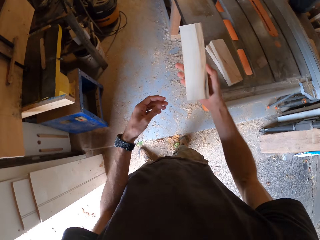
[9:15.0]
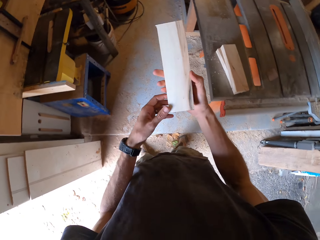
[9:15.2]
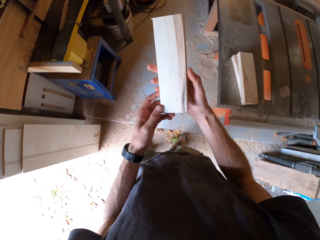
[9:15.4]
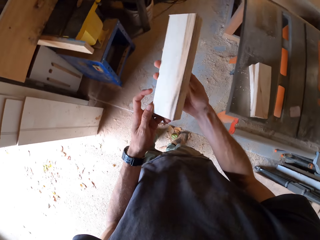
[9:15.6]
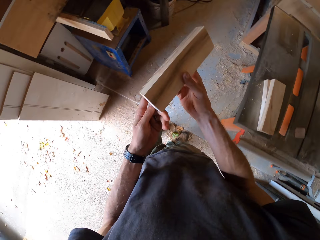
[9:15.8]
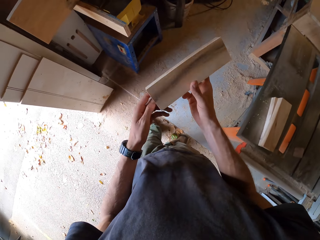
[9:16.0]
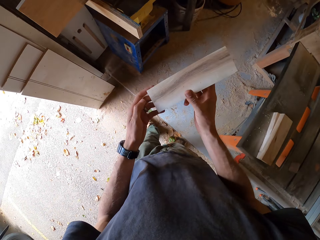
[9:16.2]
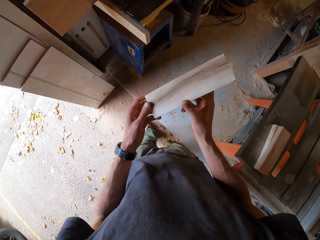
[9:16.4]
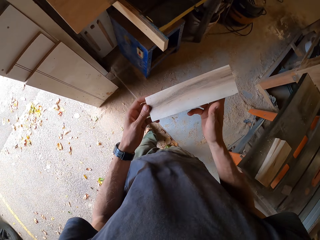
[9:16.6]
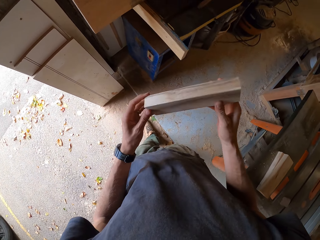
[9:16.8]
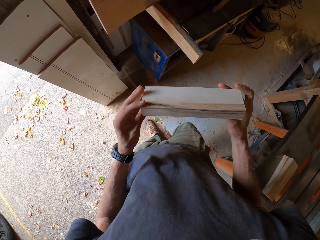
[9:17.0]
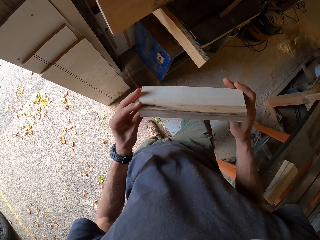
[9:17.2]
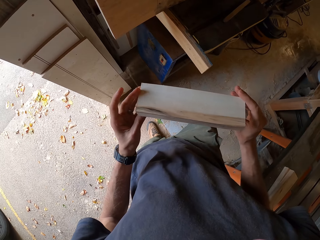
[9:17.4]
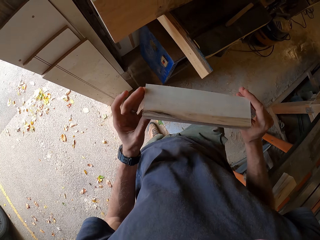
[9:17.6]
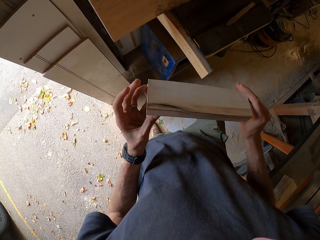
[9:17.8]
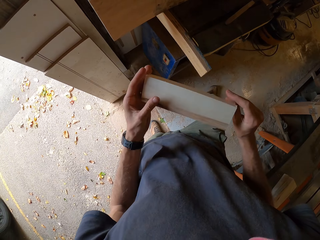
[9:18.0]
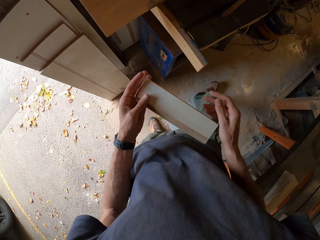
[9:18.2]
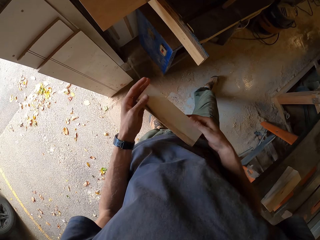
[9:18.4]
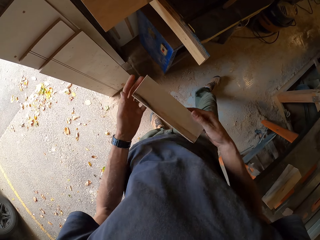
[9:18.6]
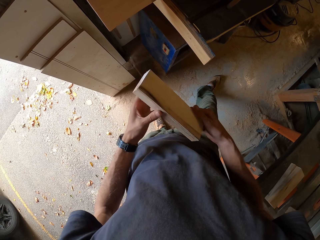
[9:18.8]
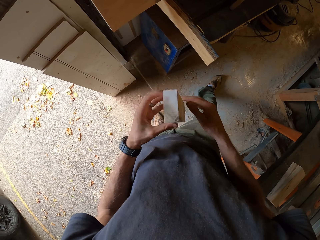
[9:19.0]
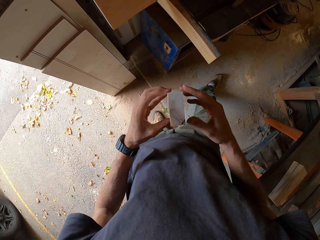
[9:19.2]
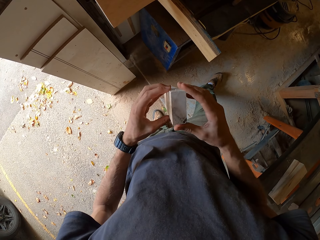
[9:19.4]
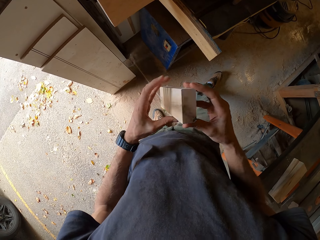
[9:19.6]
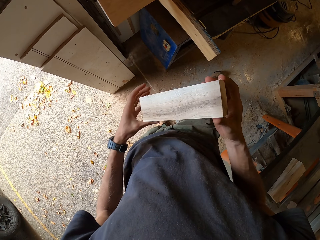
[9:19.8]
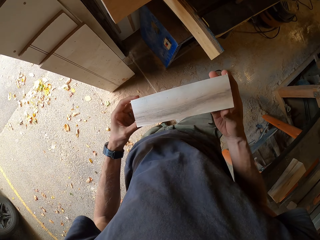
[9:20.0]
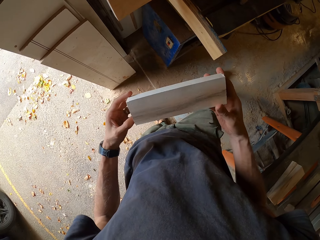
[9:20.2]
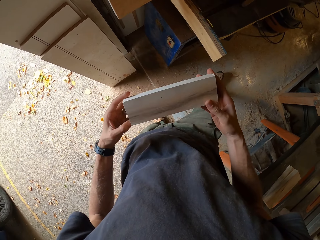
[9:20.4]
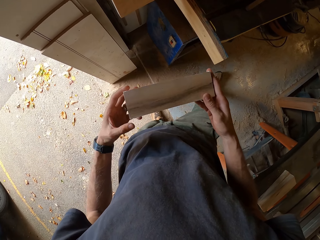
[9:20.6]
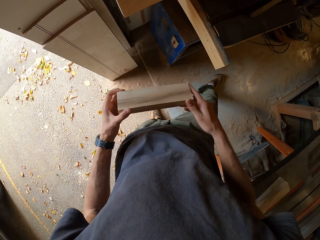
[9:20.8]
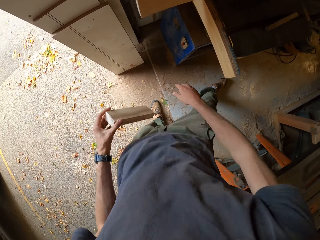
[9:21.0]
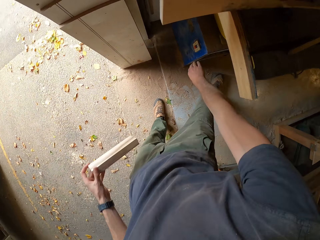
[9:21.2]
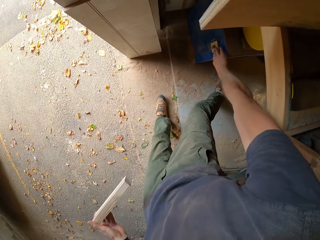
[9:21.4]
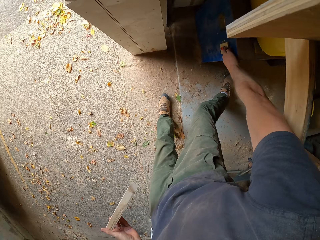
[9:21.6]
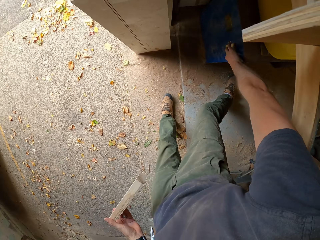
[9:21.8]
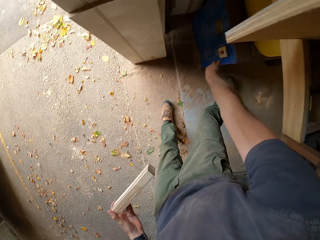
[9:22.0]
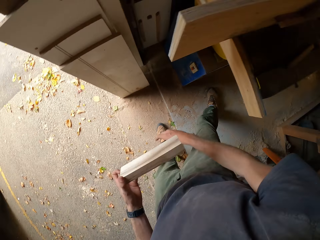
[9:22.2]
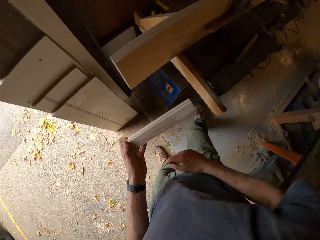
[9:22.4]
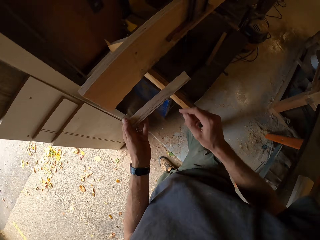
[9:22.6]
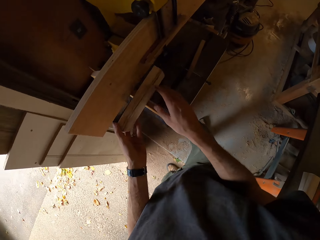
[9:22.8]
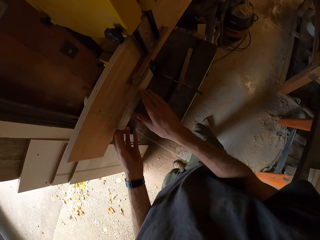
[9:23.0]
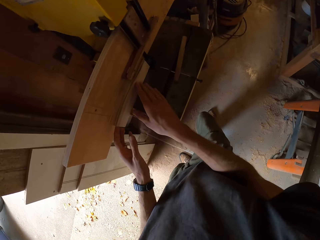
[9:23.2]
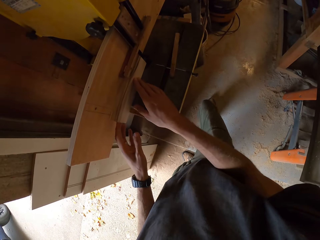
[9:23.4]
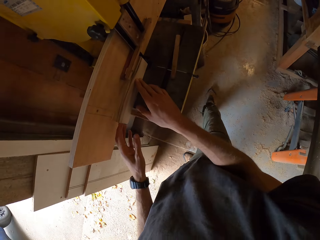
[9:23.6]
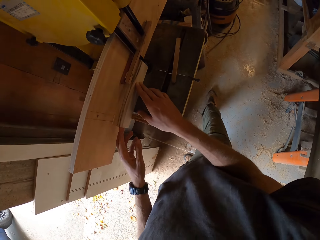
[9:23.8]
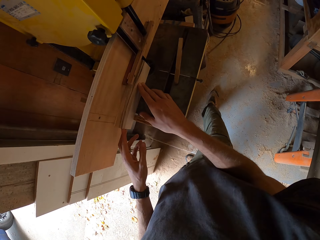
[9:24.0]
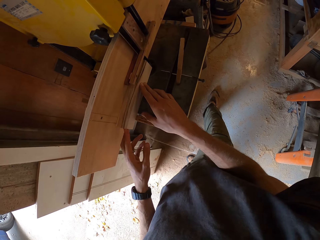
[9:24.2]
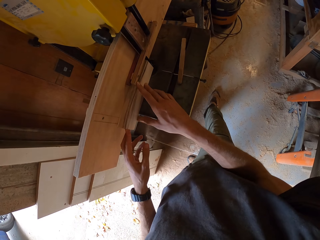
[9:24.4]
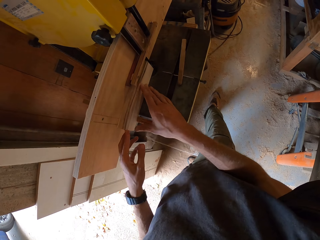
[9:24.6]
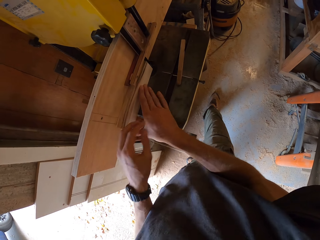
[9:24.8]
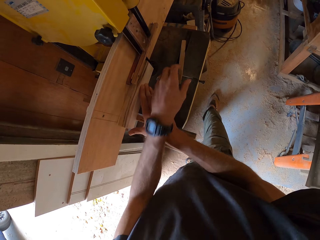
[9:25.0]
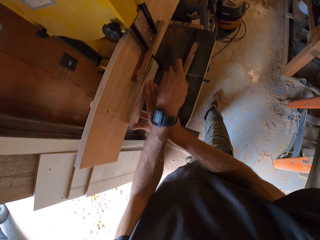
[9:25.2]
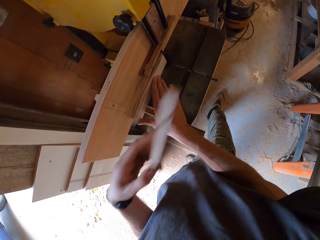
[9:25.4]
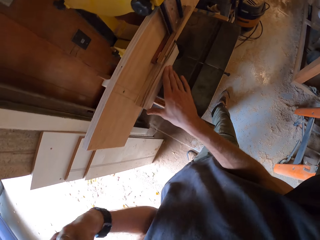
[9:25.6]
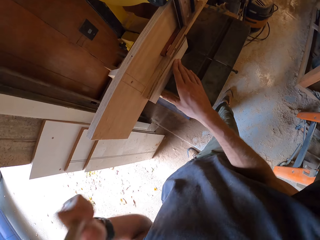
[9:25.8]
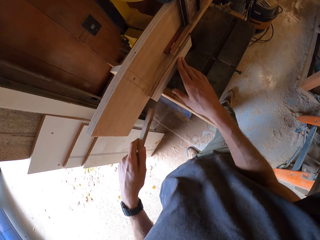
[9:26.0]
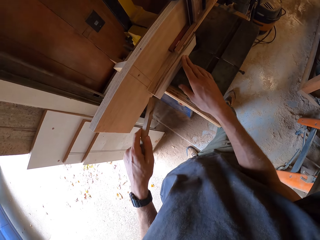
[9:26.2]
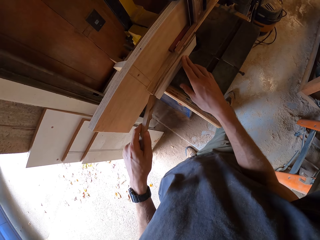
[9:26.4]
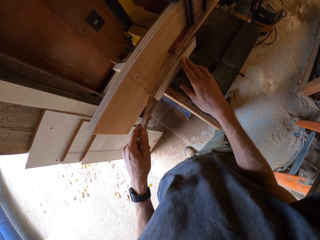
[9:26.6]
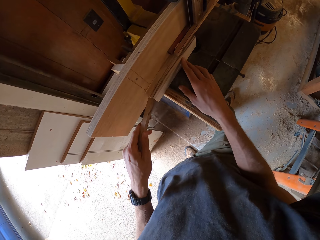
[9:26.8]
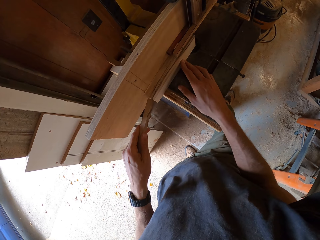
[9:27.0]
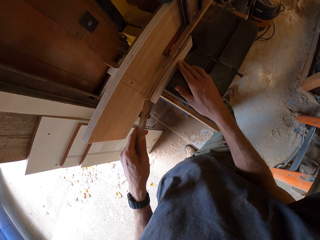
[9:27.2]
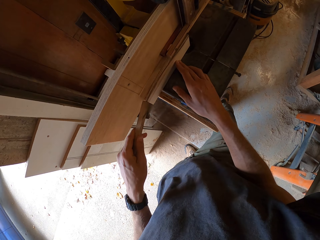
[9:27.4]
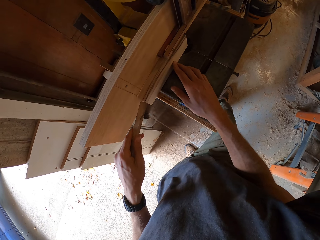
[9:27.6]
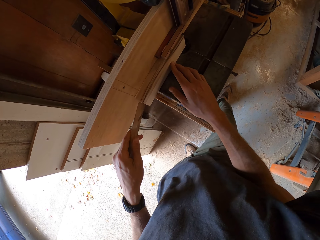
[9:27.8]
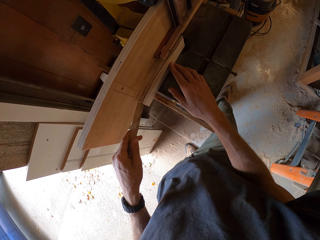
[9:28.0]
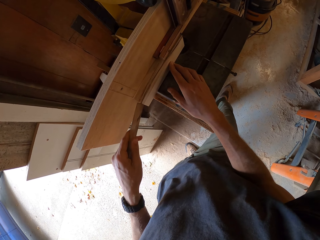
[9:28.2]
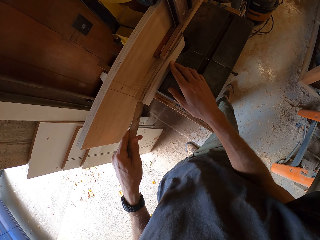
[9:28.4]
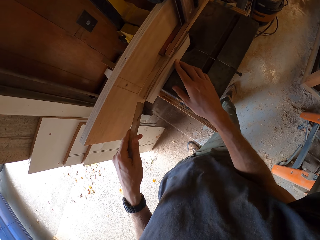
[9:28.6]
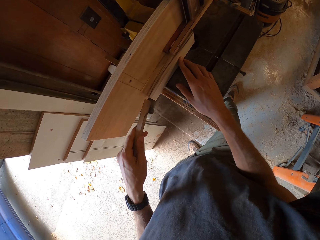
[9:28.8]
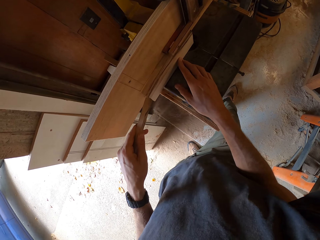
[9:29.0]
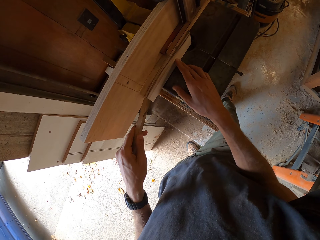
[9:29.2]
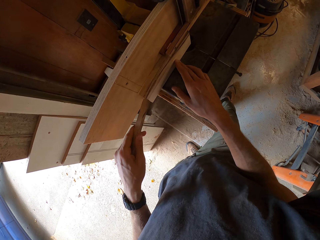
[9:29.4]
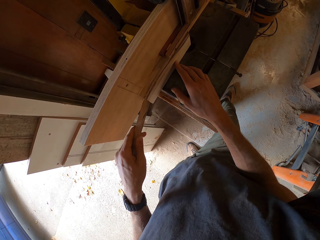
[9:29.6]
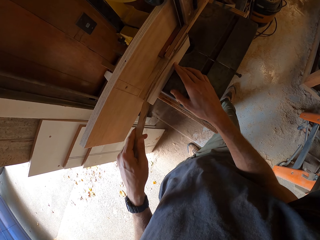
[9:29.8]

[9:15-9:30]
The camera wearer inspects the plank in his hands. He presses the switch of the band saw with his right hand. He places the plank on the band saw's table. He picks up the small wood from the band saw's table and splits the plank with the band saw and the small wood.

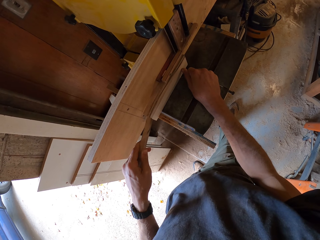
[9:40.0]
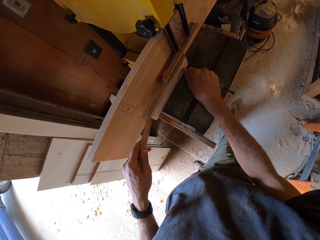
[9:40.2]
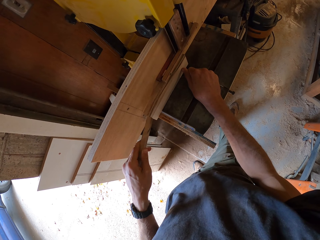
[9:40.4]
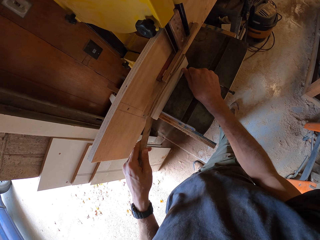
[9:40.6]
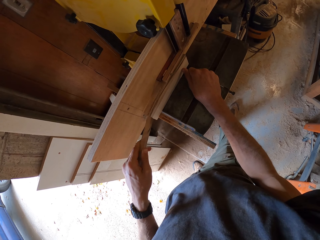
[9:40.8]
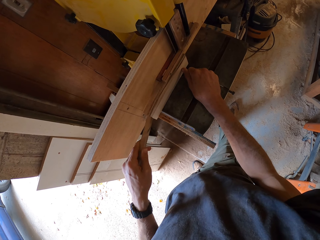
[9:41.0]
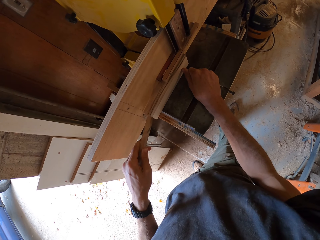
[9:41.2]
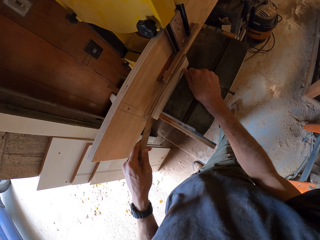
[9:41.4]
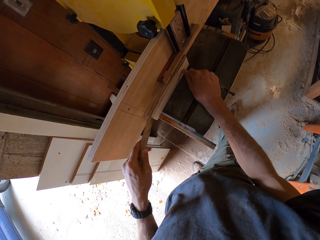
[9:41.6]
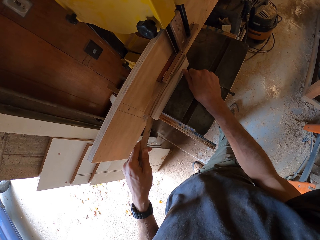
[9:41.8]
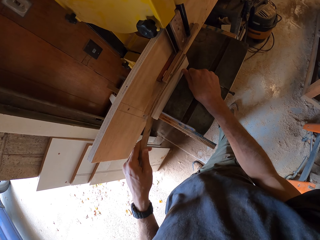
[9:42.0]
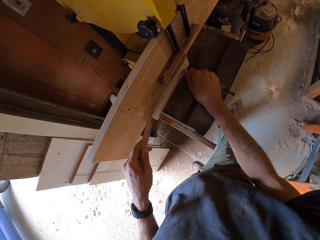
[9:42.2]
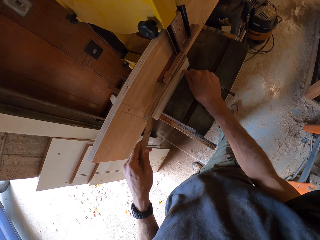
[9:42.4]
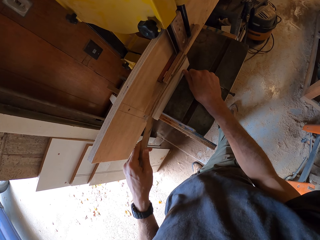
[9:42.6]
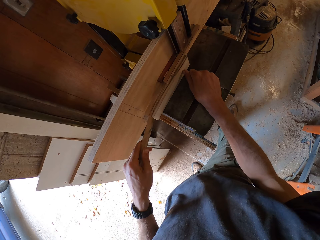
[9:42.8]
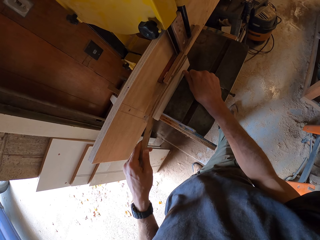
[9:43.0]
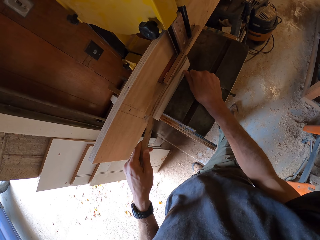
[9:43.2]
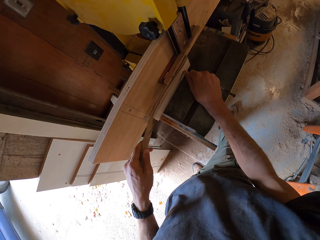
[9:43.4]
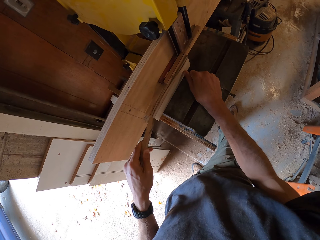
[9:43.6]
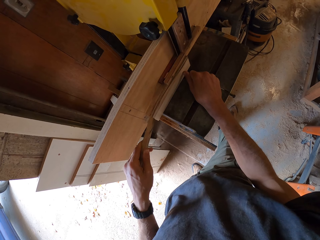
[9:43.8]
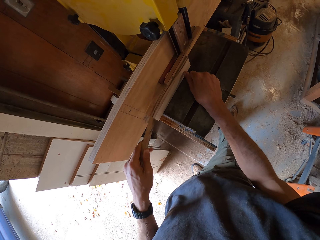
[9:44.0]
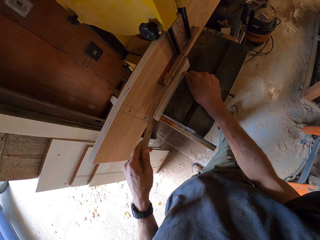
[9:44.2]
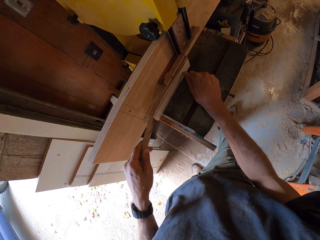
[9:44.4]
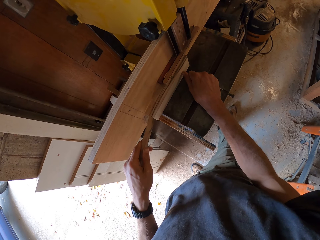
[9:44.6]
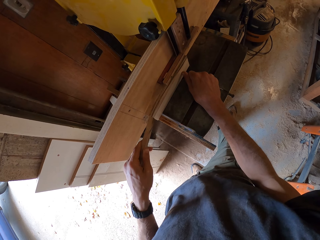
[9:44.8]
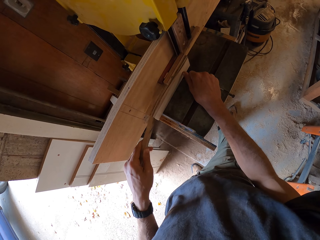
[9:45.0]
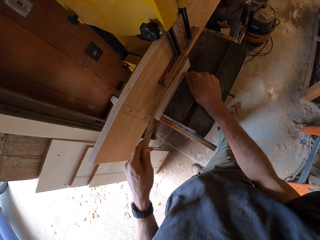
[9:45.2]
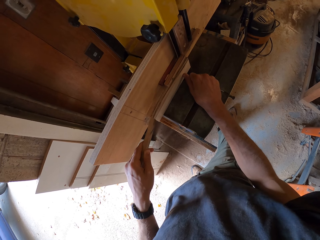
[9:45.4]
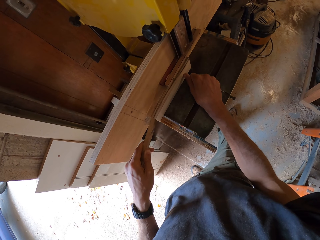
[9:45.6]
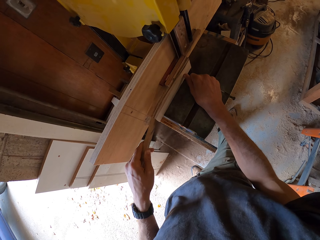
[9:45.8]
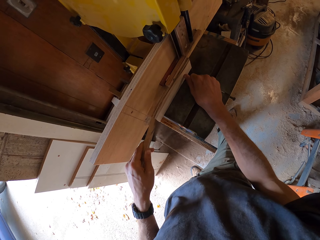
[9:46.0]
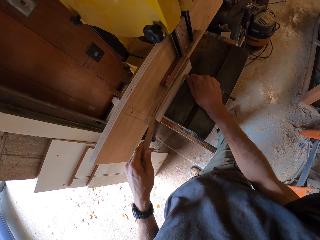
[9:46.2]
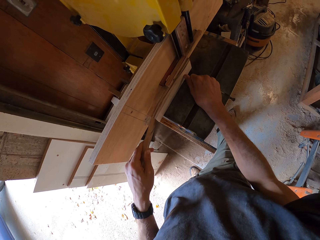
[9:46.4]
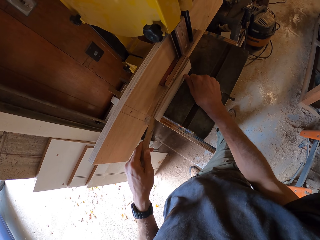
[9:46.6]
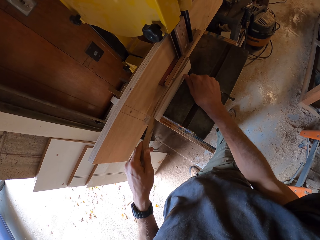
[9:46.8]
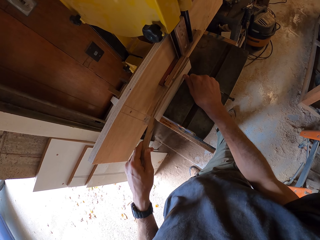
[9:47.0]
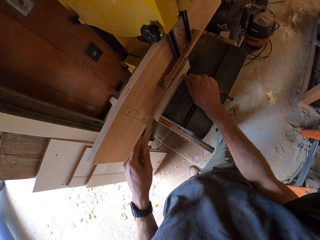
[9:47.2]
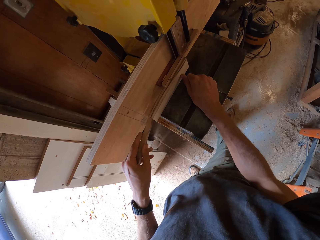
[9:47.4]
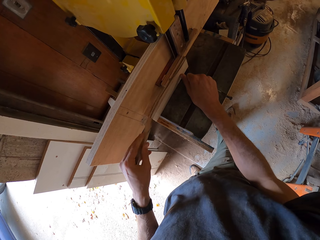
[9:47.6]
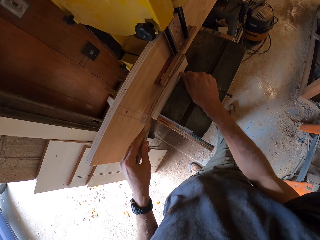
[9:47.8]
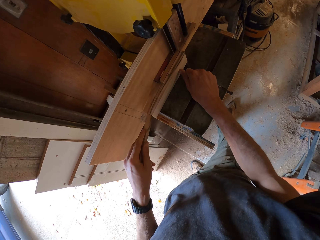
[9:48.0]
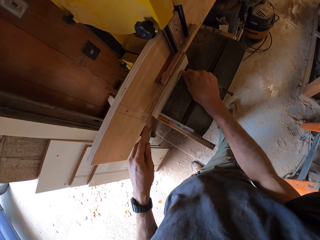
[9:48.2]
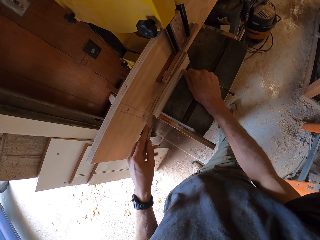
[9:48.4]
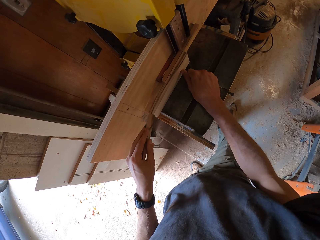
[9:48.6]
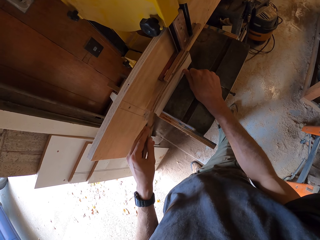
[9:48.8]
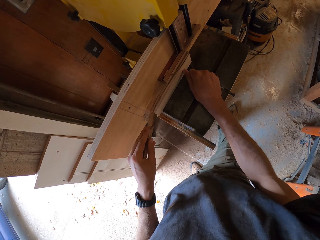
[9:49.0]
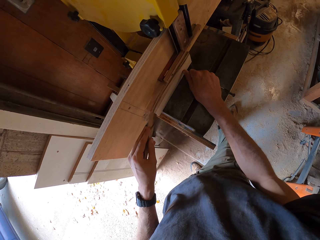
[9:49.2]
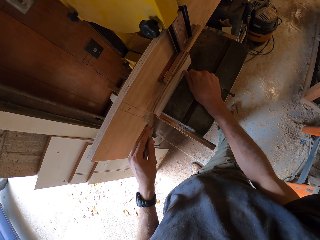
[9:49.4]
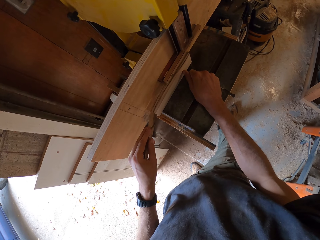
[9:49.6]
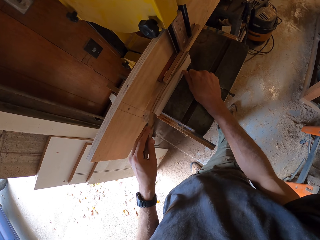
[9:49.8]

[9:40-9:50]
The camera wearer cuts the piece of wood.
